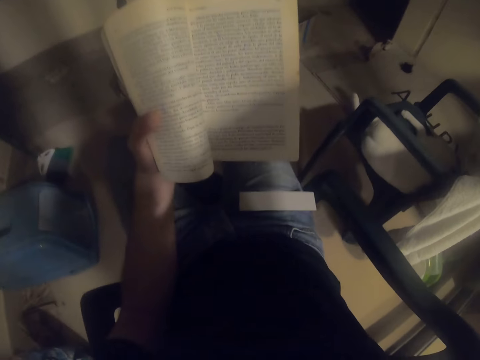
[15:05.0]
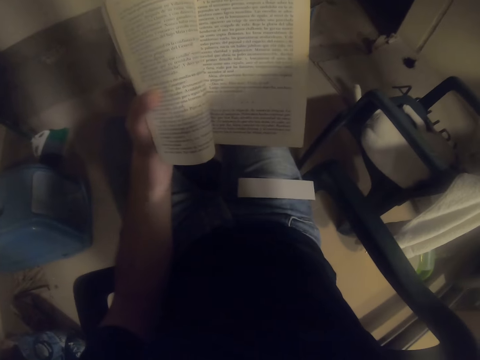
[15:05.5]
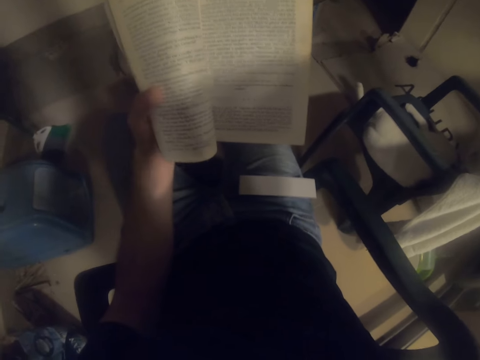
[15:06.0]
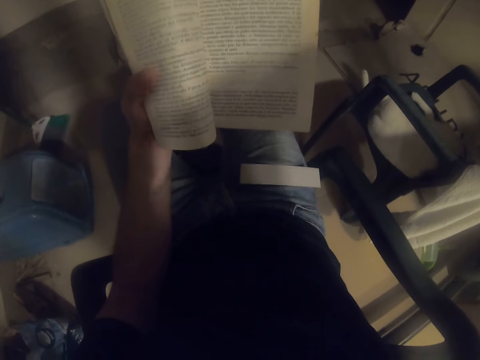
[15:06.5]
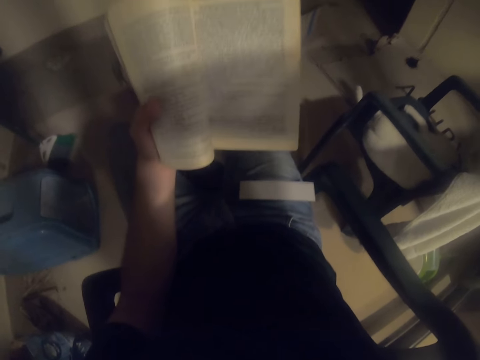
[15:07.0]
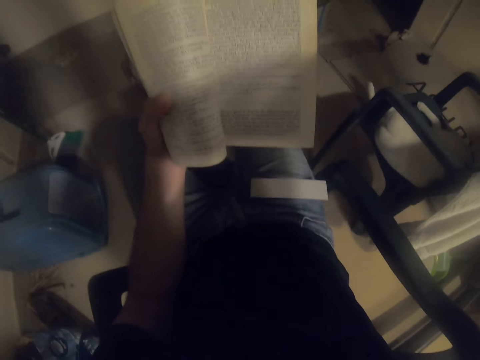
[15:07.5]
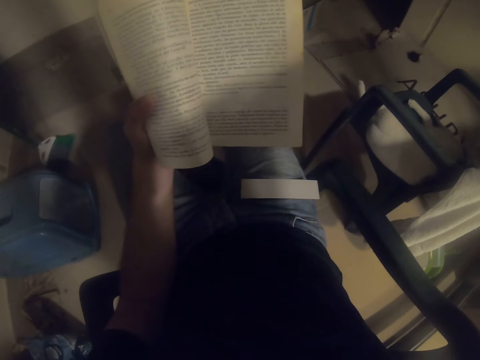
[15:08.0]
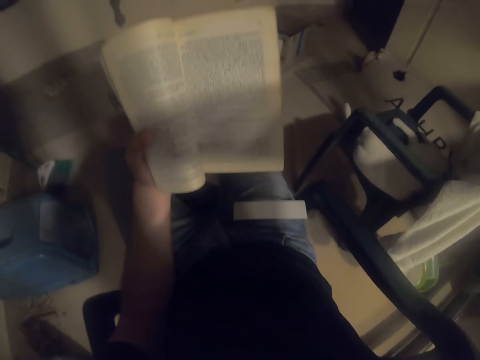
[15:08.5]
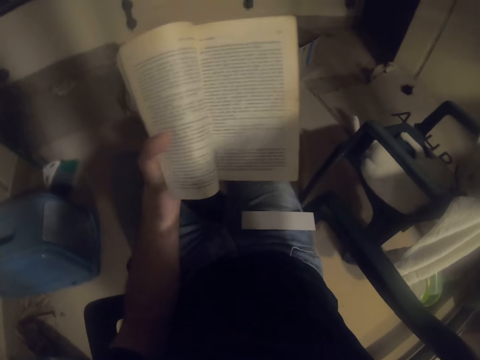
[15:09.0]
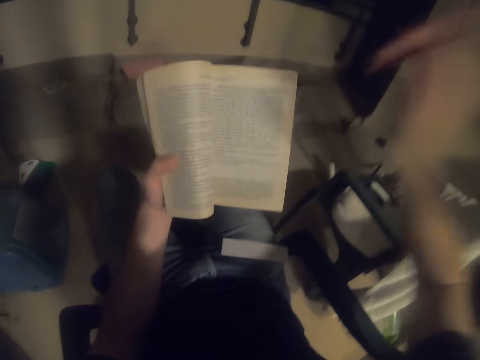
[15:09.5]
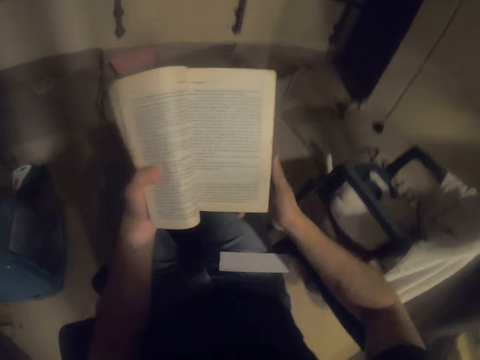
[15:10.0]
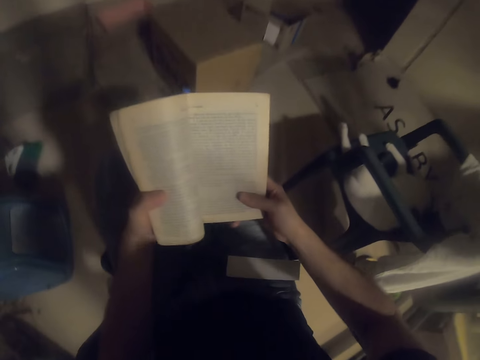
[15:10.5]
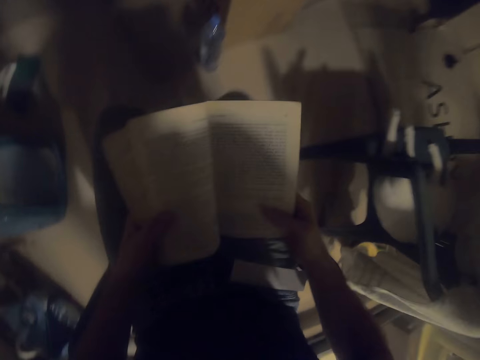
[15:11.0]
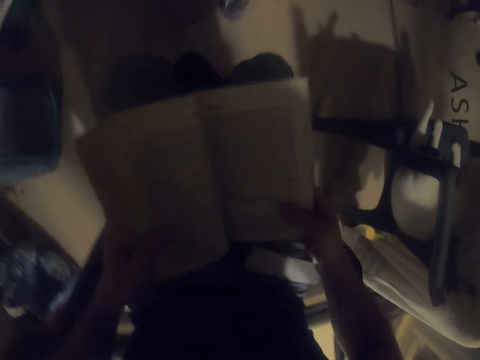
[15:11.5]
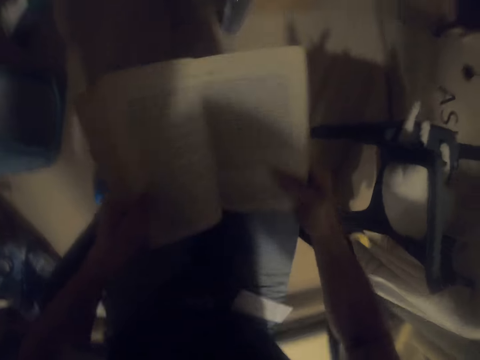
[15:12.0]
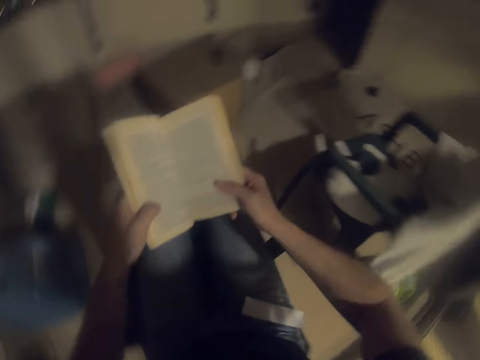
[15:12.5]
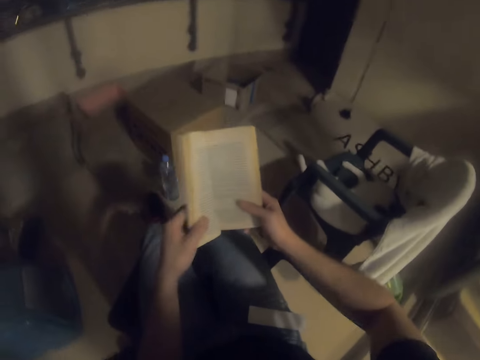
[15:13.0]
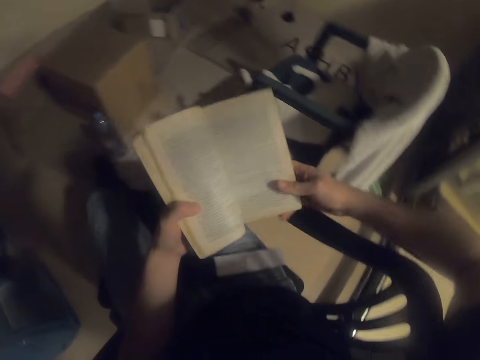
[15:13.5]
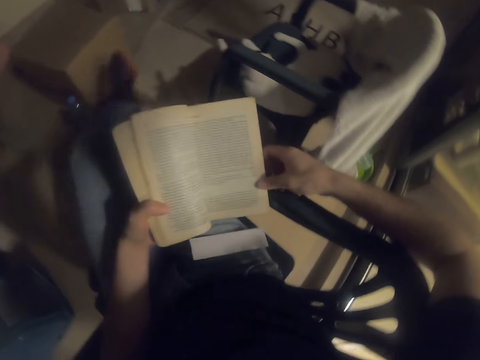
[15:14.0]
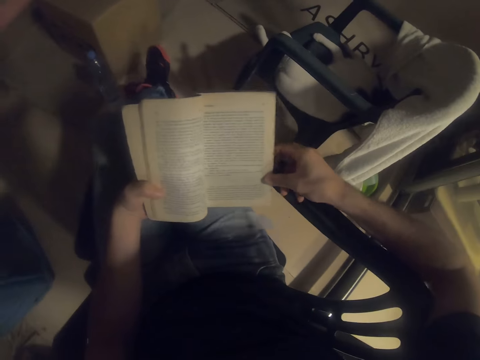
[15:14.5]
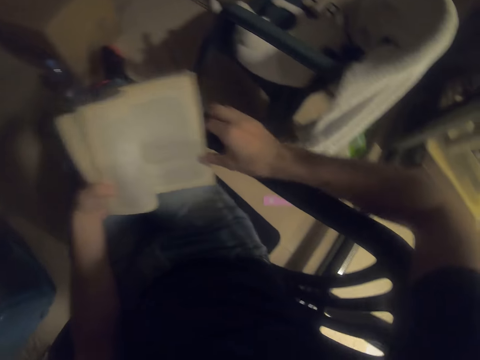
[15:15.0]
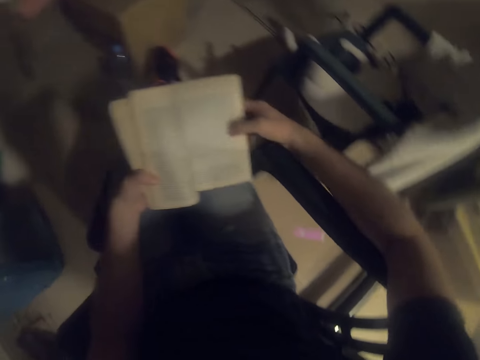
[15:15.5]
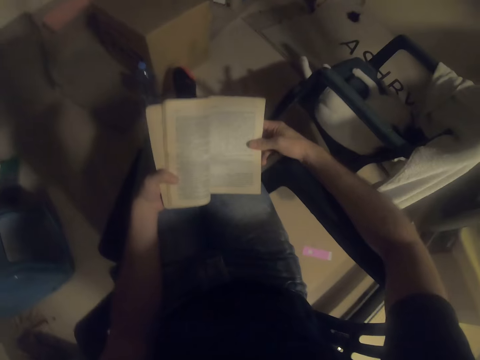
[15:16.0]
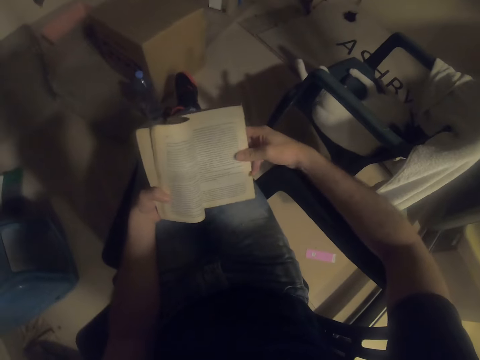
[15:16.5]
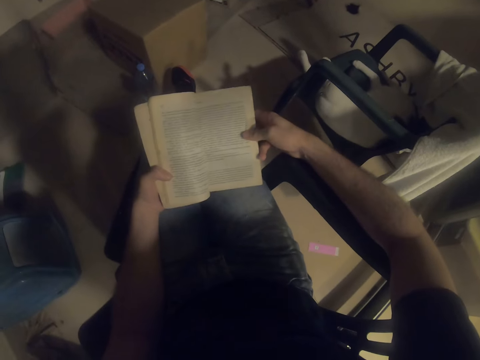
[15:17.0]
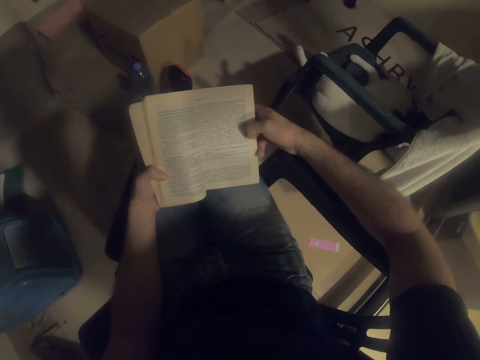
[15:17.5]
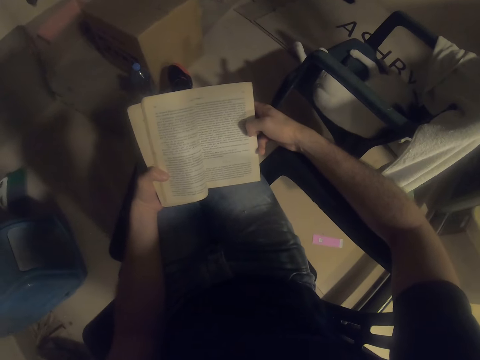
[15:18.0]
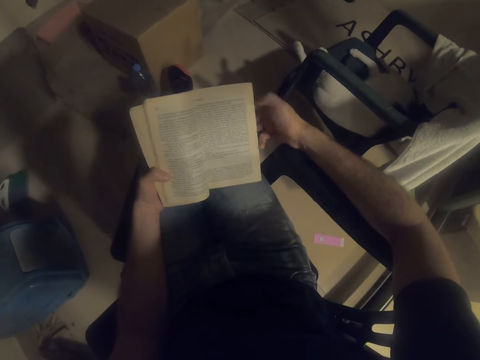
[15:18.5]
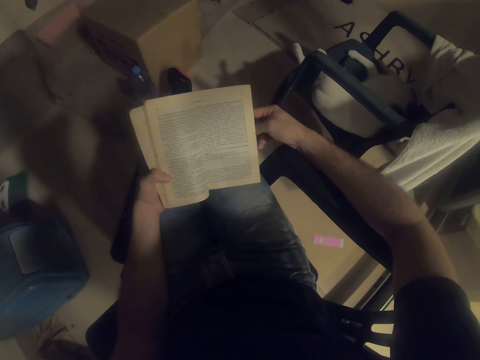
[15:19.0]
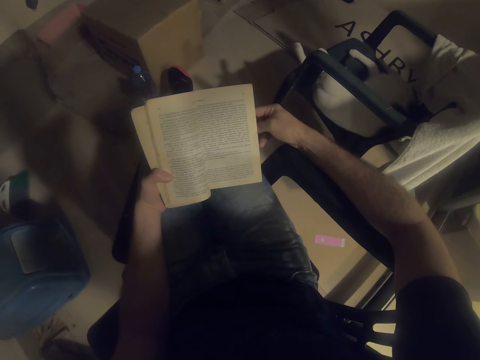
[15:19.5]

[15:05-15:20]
The camera wearer reads a book. They hold the book with both hands.

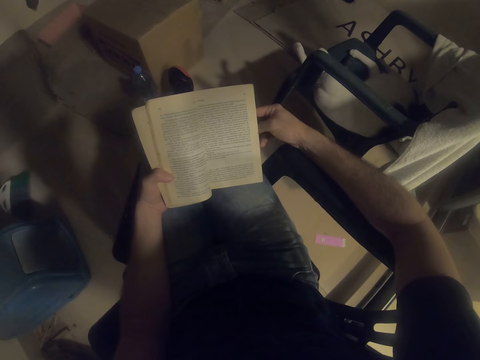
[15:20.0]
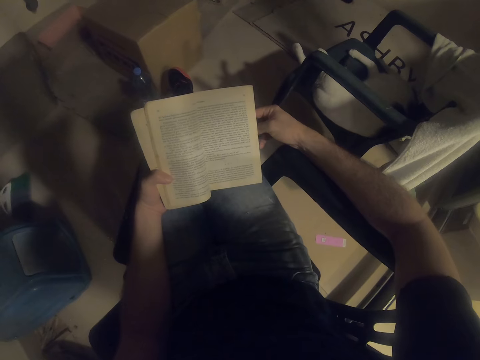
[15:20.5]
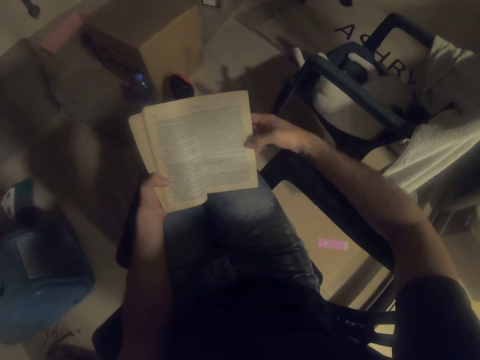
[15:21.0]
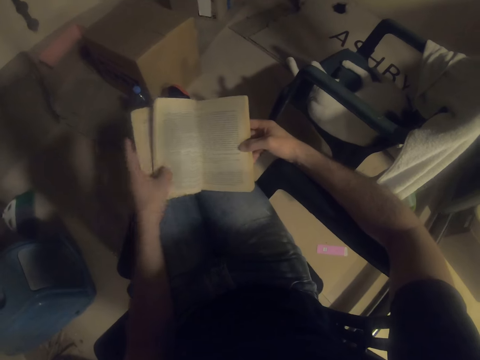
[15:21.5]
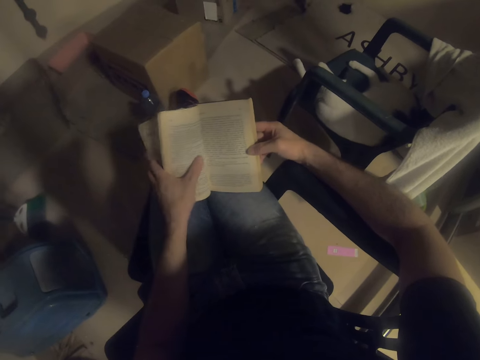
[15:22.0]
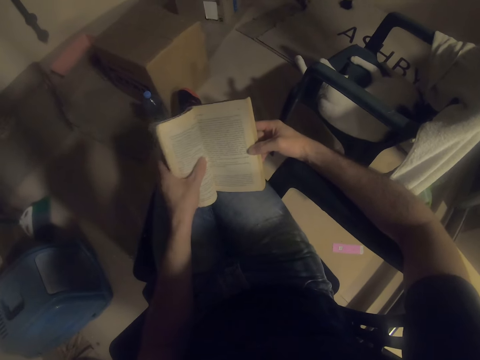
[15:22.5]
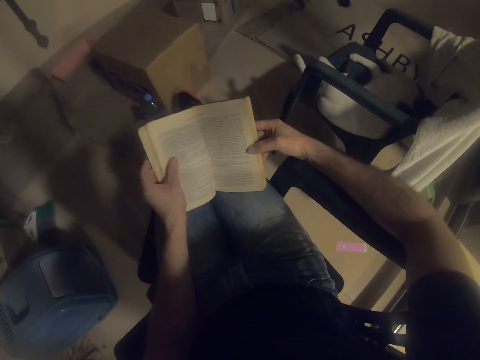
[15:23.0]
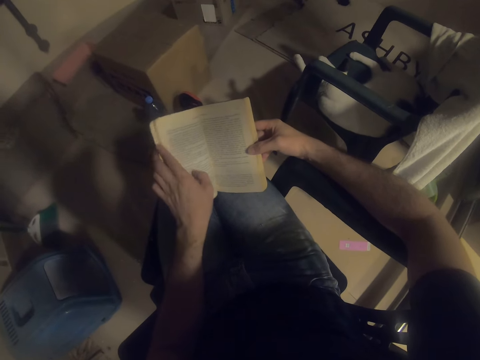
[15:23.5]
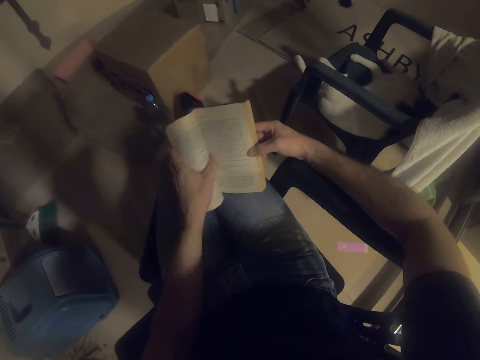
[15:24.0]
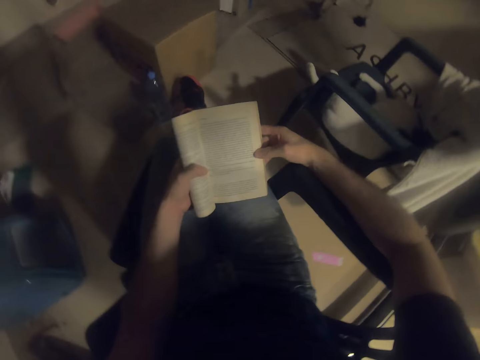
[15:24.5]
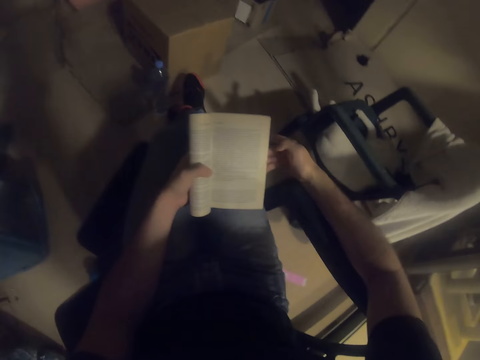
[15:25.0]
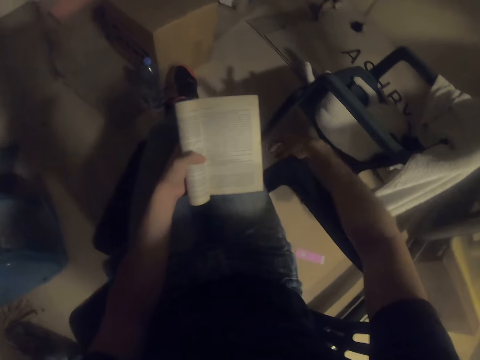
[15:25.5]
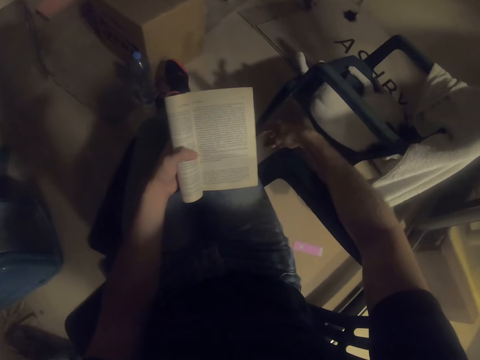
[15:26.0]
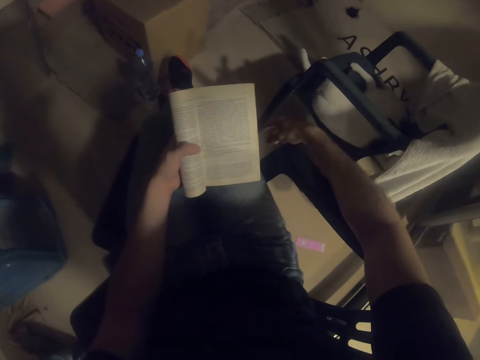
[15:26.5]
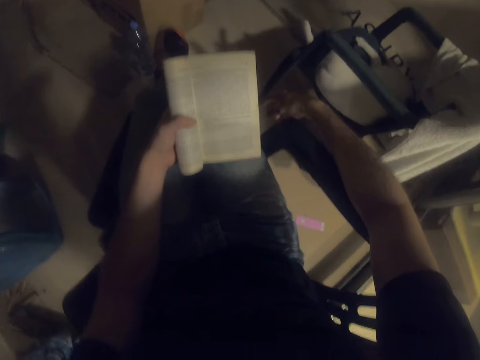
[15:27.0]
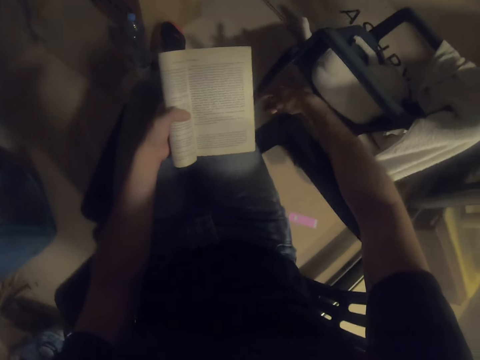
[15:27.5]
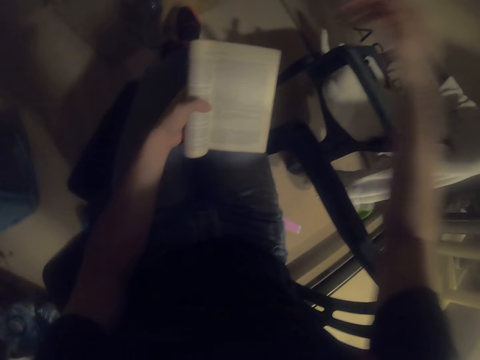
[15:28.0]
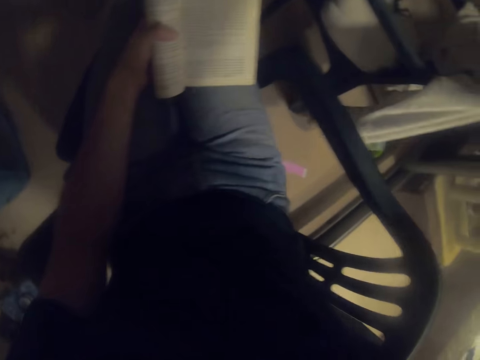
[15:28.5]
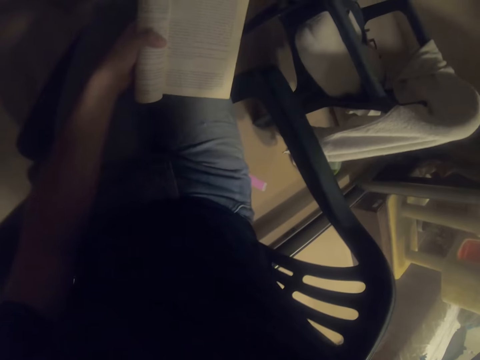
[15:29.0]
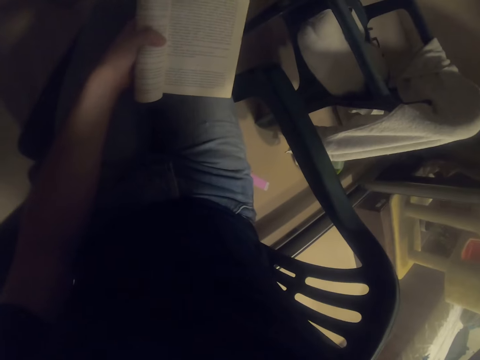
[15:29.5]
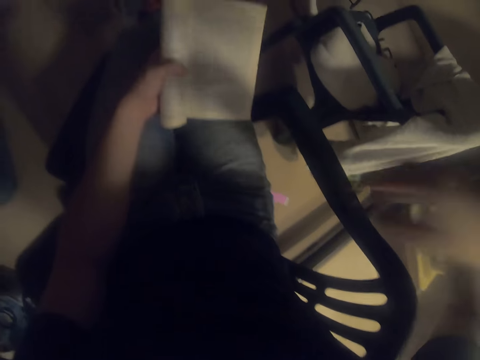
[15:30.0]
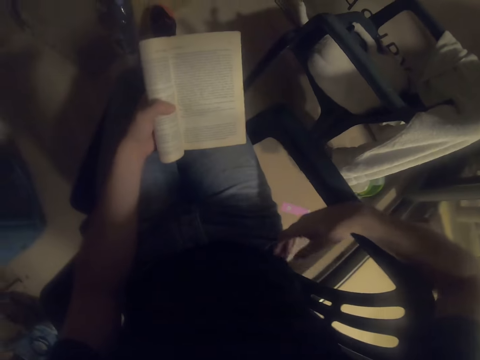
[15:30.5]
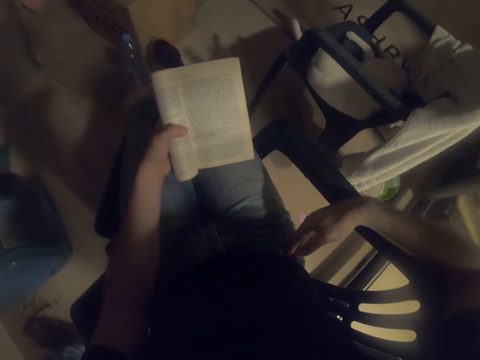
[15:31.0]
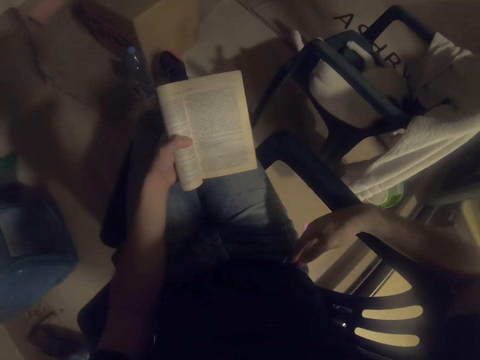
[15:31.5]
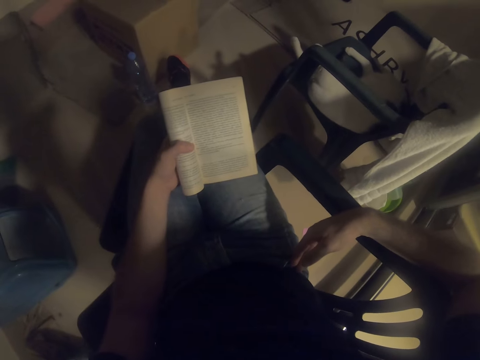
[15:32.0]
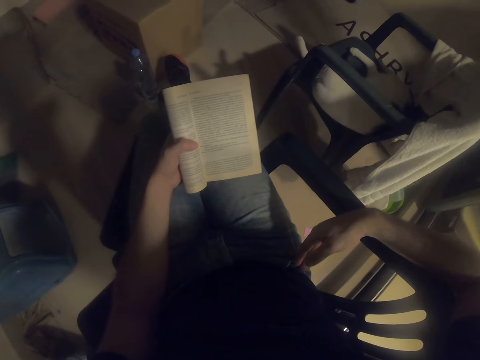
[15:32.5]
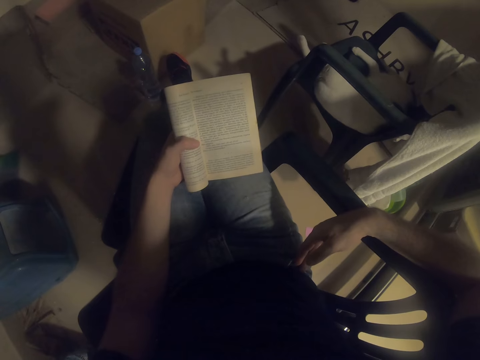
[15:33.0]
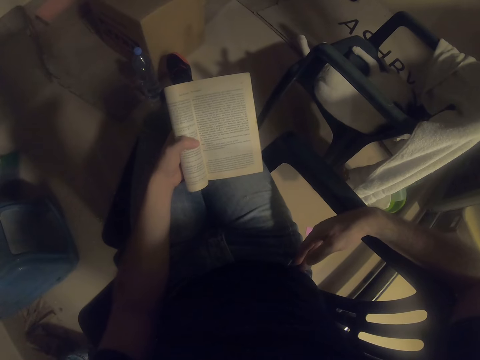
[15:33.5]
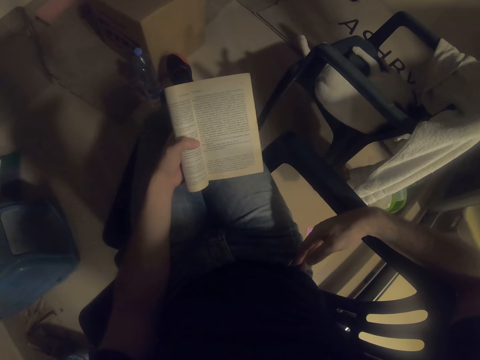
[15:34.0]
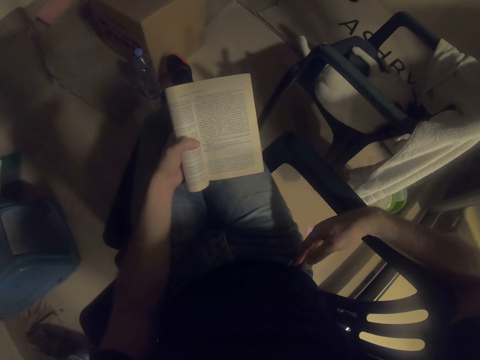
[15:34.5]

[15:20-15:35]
The camera wearer places the right hand on the chair arm. They raise a hand. They touch the head. They place the right hand on the chair arm. They read a book.
